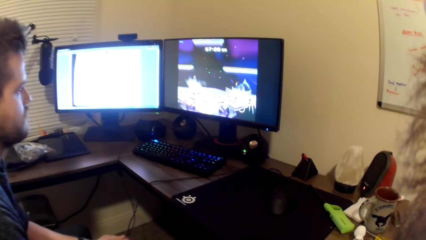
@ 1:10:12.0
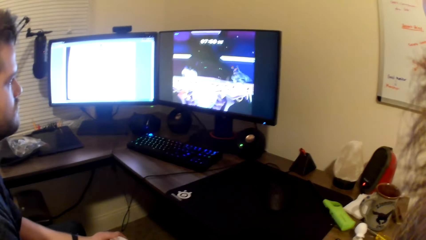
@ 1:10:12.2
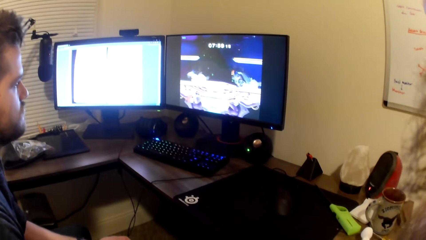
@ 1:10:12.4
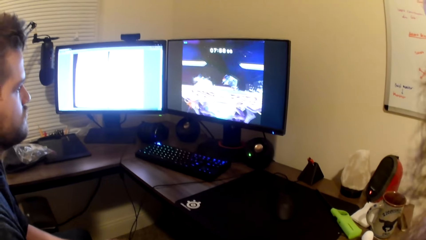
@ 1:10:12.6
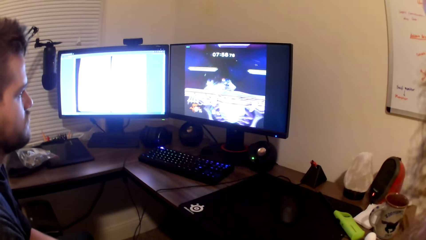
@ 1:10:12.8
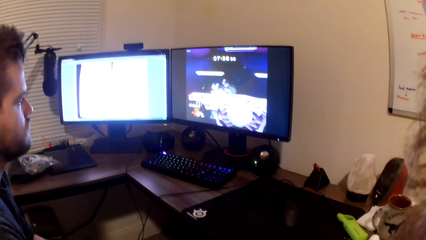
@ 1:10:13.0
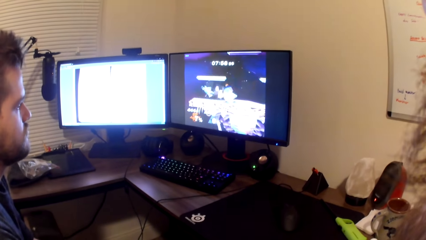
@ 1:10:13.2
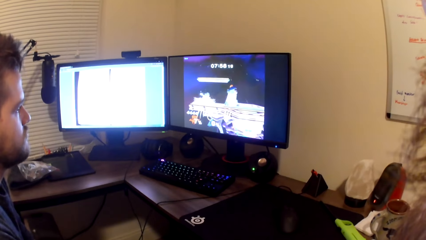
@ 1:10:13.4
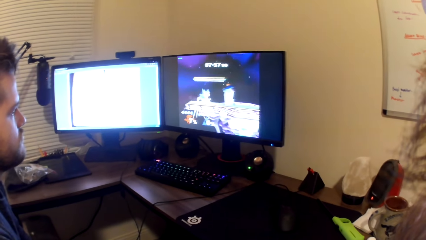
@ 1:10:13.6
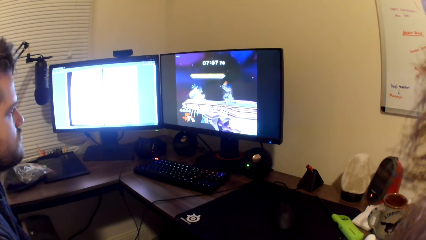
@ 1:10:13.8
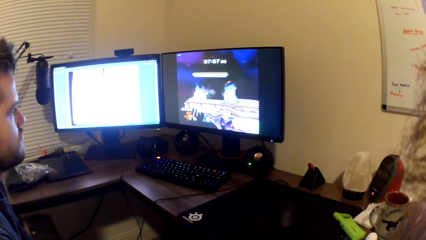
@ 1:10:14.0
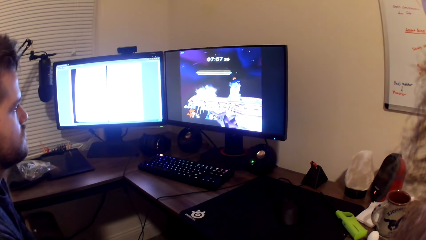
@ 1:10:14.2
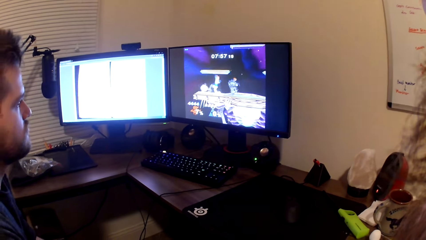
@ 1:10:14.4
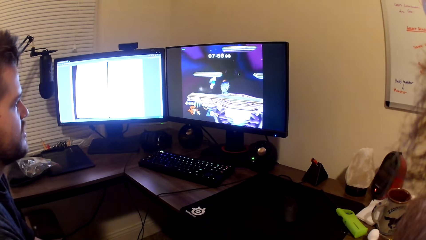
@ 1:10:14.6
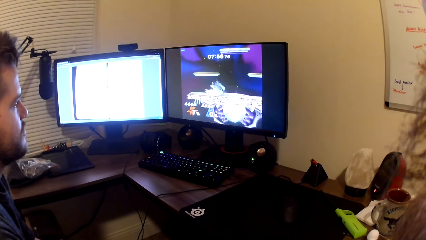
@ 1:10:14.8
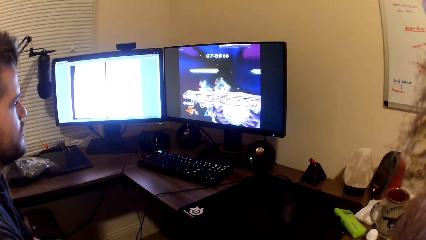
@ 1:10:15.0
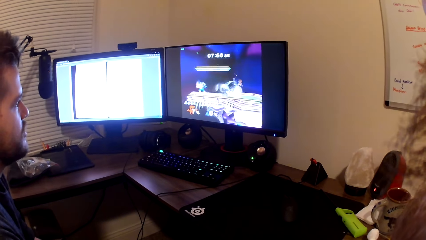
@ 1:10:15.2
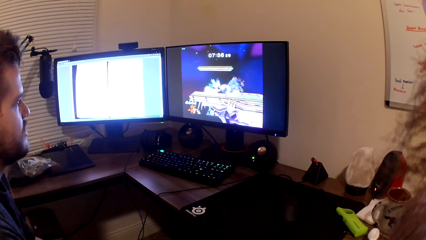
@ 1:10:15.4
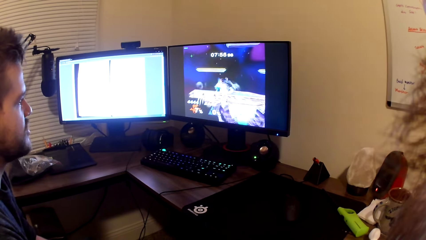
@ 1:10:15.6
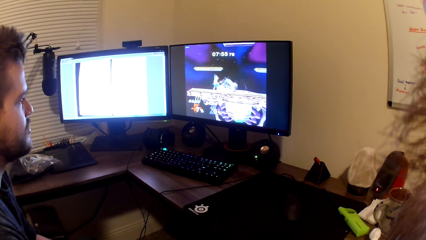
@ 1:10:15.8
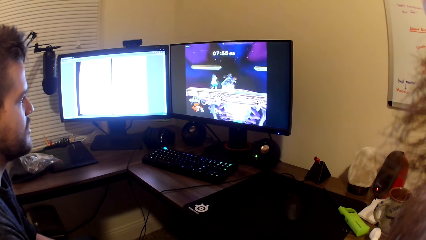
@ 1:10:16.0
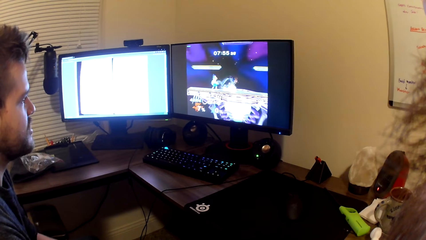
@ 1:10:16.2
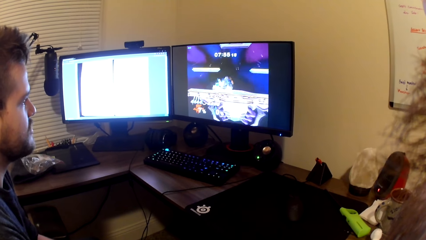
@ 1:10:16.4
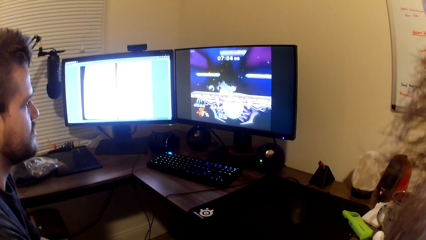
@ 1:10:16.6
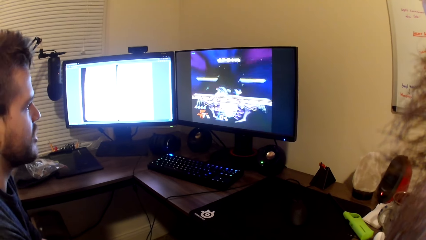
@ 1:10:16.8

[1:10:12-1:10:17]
The camera wearer plays the video game with a man.

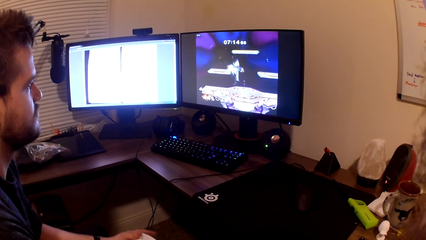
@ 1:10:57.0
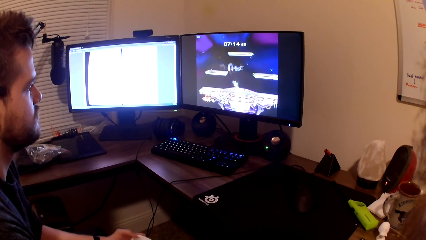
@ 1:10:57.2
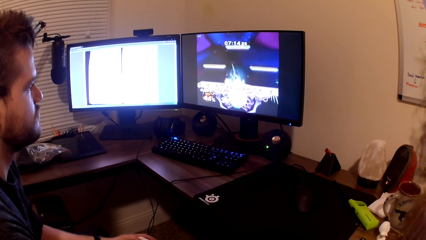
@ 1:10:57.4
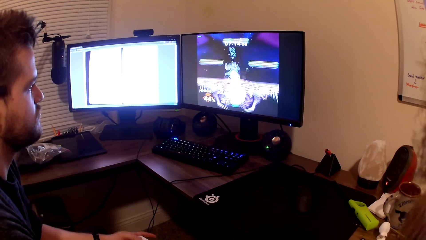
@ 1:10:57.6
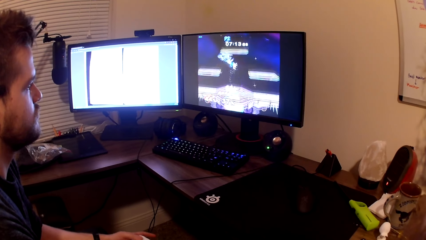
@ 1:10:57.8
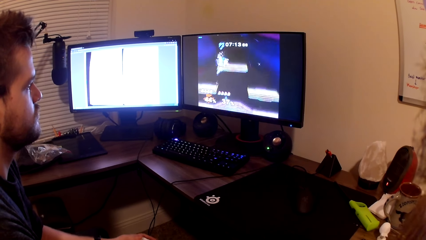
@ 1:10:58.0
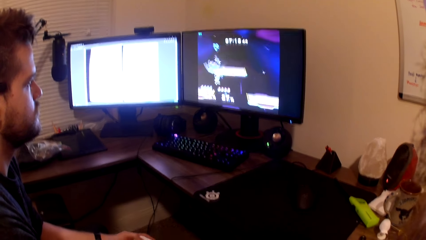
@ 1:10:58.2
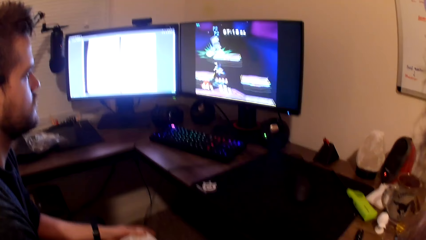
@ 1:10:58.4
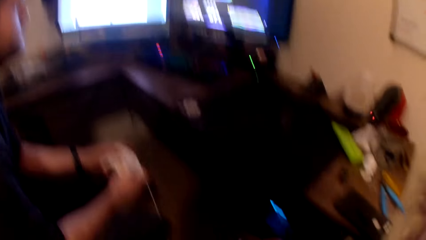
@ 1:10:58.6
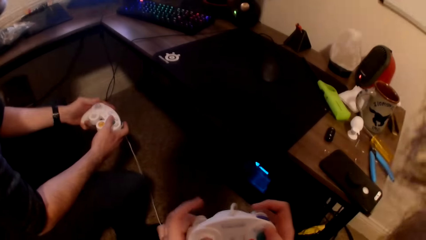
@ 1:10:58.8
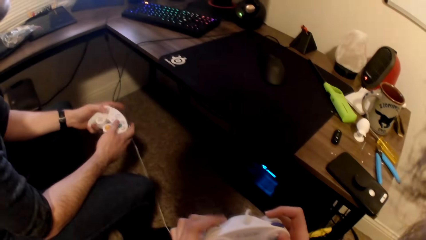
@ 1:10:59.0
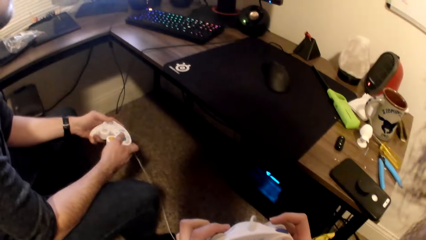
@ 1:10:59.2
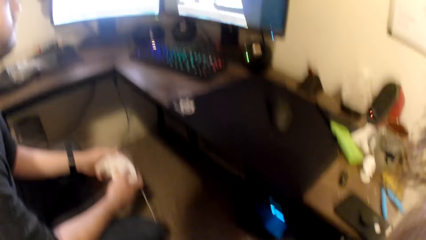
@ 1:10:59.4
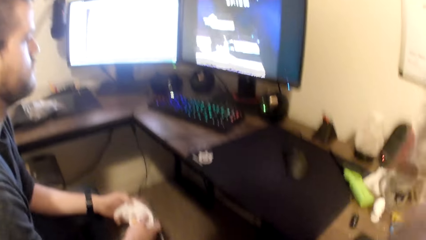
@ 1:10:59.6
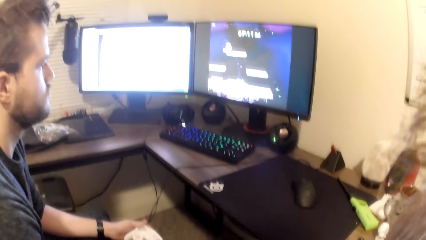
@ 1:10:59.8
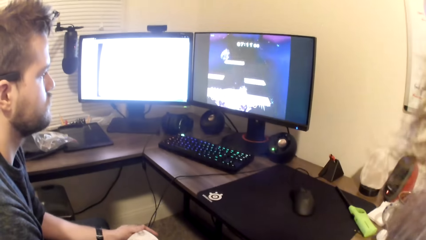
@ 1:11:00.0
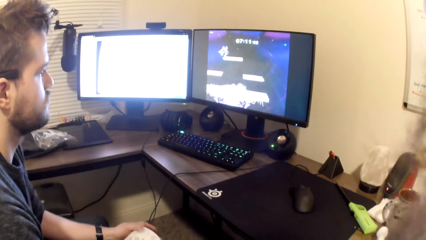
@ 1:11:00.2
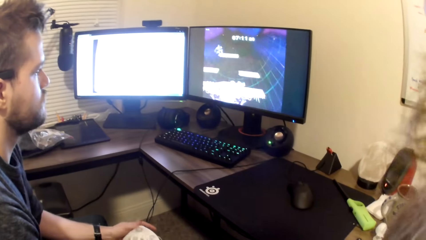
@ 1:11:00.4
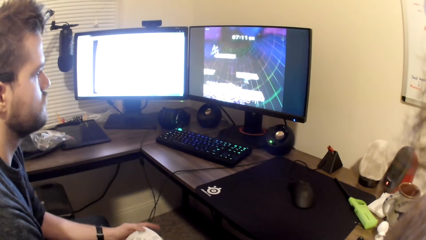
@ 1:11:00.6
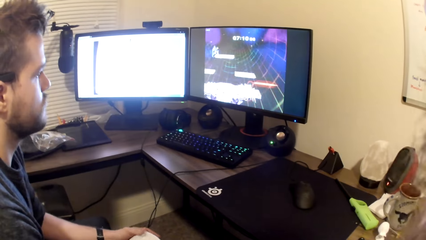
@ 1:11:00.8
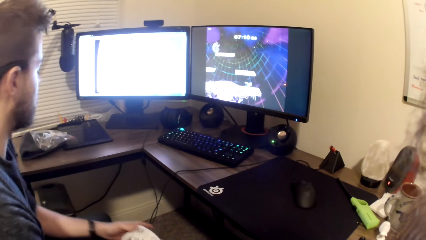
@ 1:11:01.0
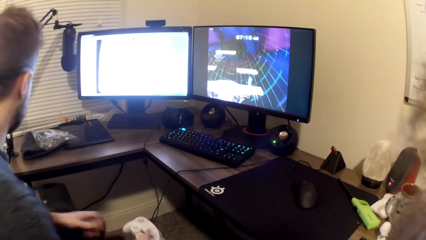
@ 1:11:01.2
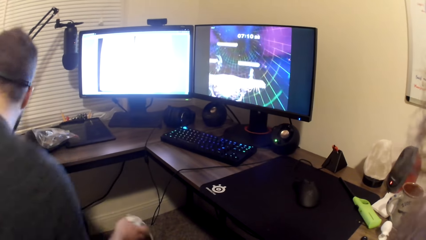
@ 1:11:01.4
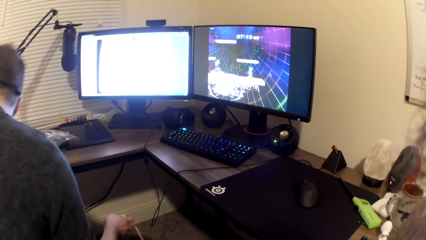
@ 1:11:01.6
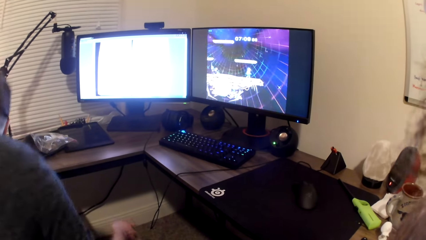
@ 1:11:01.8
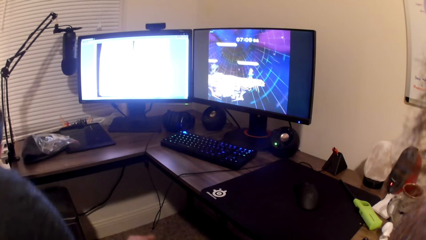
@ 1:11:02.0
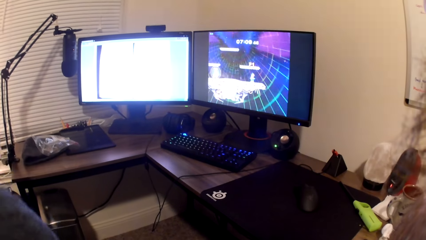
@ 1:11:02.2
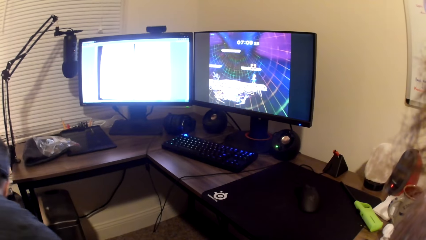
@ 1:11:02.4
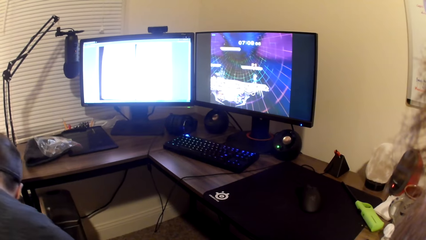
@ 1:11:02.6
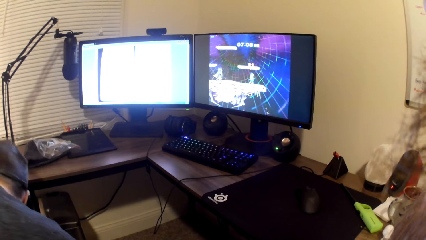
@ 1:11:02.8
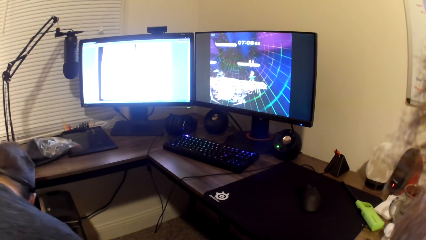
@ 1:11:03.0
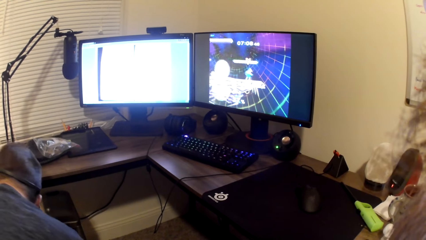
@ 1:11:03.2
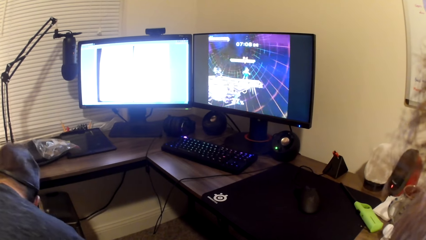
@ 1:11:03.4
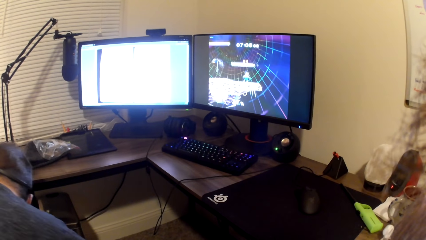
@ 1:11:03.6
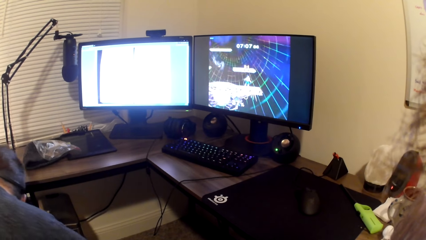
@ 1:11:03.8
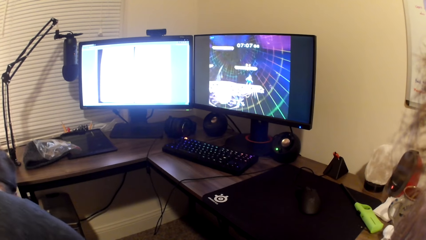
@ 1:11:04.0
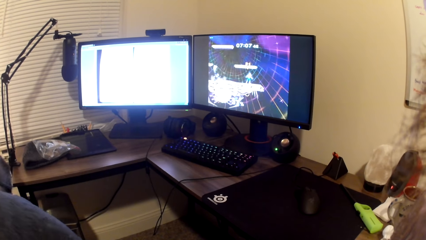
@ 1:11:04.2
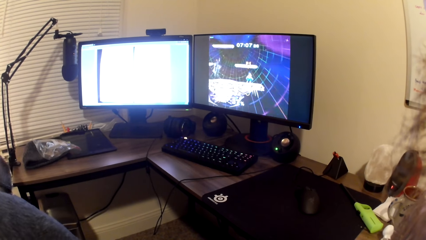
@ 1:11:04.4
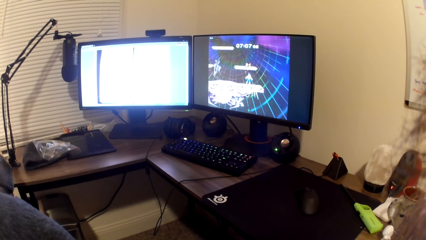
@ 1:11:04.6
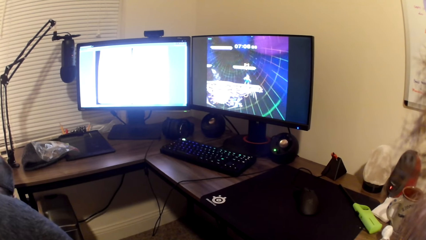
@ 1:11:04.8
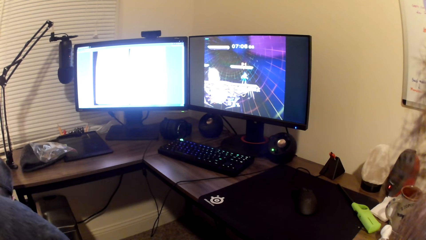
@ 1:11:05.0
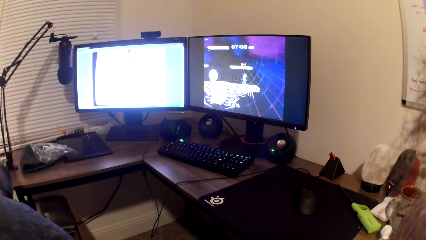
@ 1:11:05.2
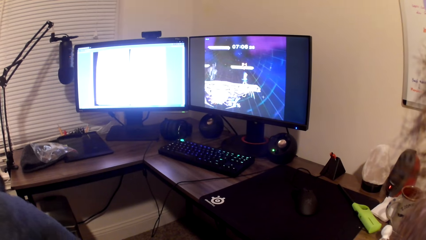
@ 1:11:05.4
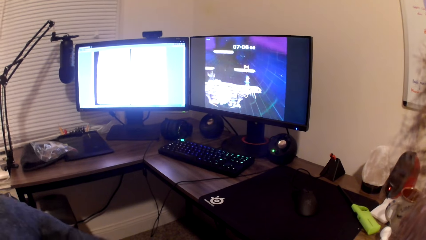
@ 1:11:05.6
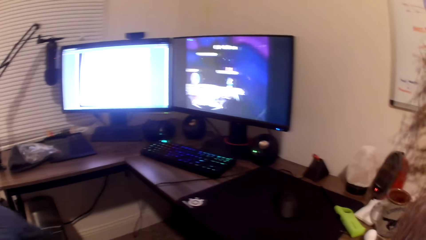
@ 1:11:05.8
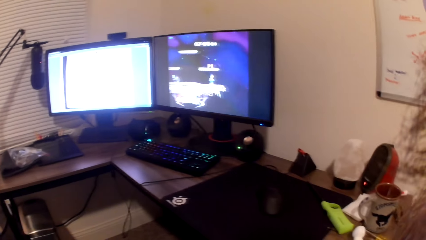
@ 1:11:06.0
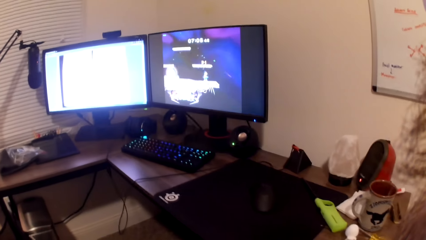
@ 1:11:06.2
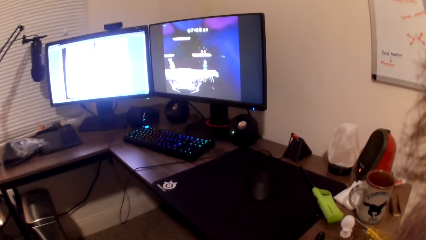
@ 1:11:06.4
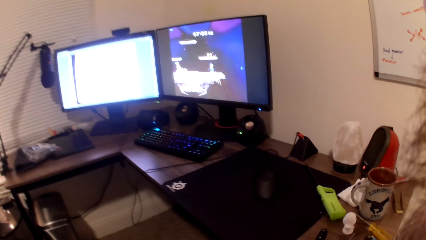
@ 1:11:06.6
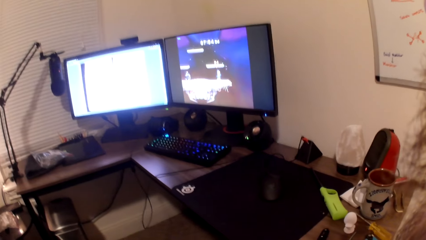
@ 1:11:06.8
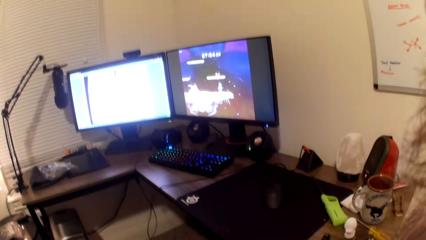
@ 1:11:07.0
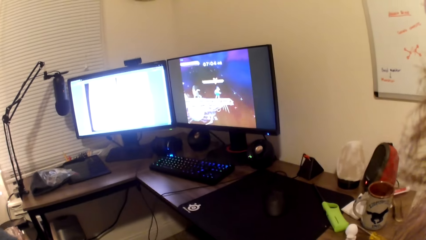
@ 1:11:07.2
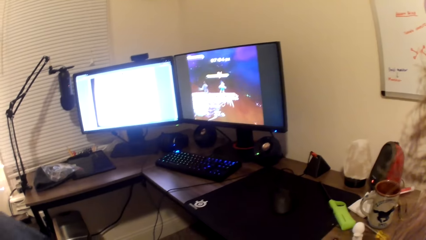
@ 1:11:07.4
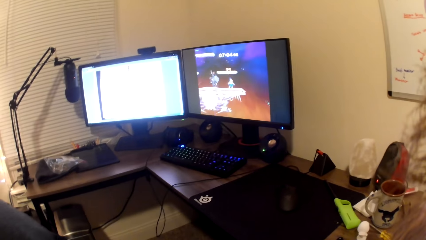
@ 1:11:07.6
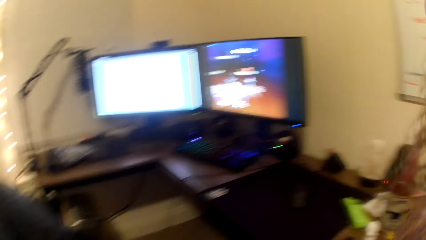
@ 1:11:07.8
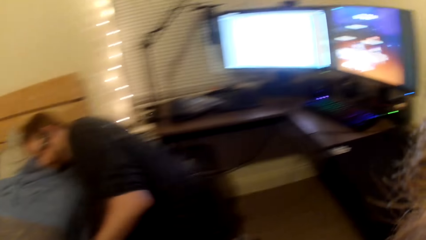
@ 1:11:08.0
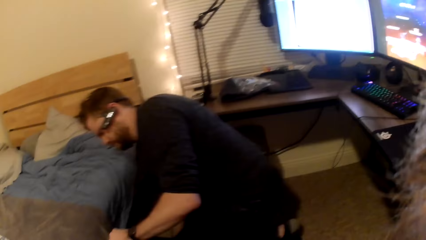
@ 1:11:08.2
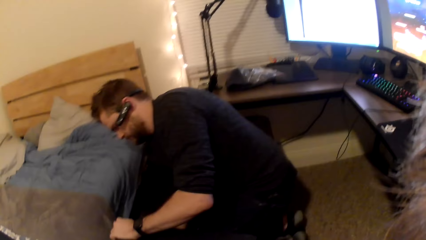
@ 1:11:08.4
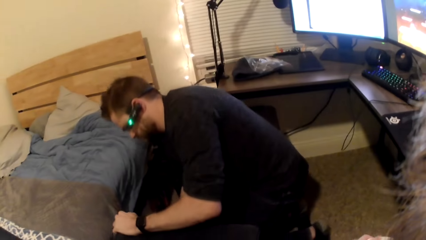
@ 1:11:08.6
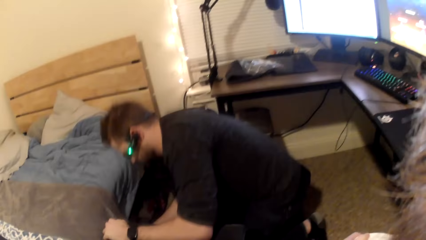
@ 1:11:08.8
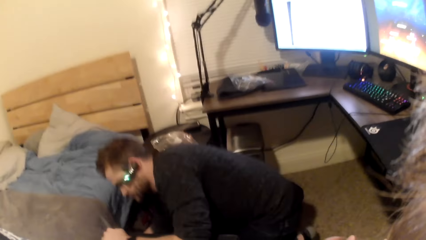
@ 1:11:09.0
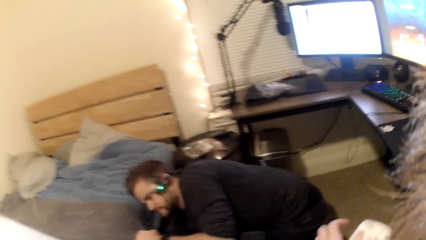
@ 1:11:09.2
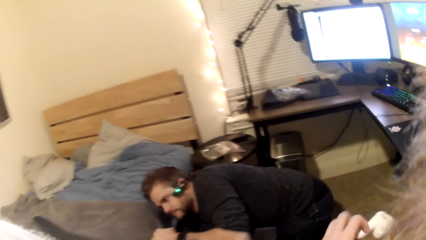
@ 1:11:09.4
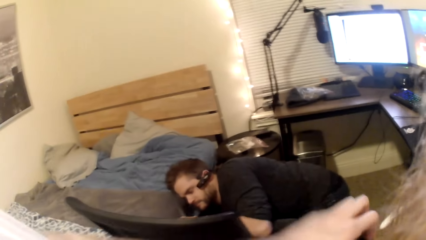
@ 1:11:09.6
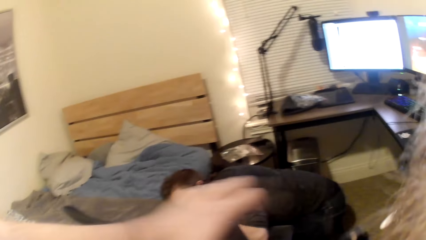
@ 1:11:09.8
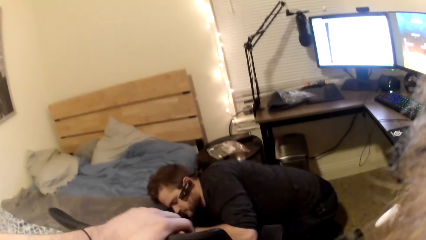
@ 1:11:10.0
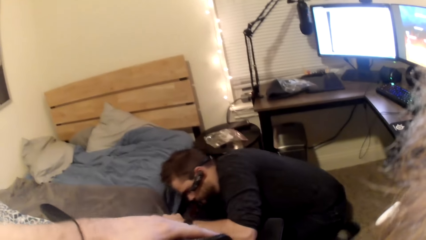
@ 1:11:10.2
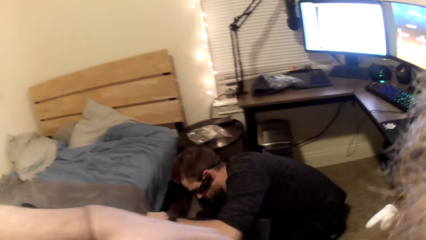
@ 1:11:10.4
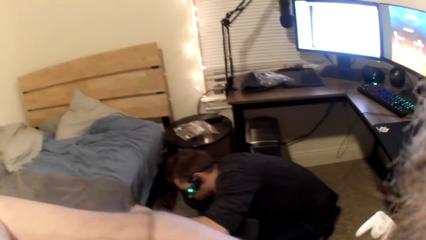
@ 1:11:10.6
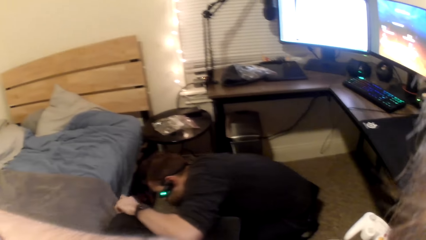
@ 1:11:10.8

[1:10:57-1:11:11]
The camera wearer looks at the game pad. They look at the computer. A man turns away from the video game. The camera wearer looks at the man.
